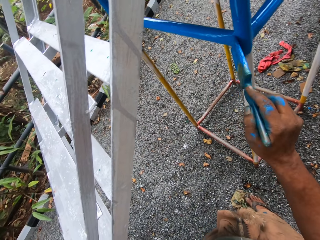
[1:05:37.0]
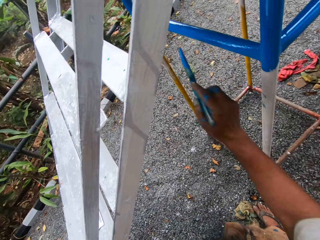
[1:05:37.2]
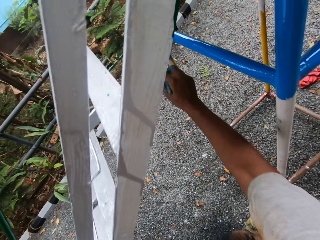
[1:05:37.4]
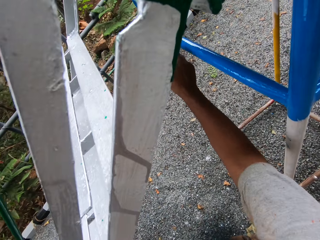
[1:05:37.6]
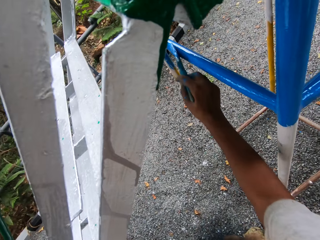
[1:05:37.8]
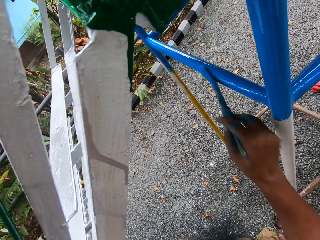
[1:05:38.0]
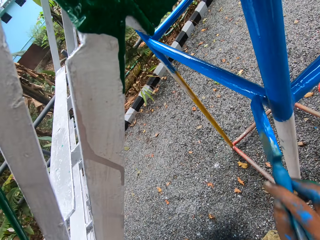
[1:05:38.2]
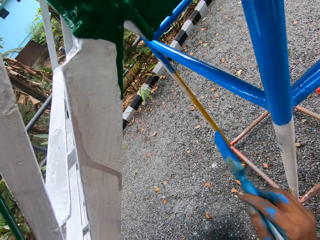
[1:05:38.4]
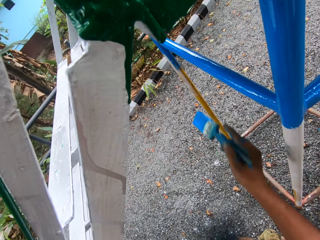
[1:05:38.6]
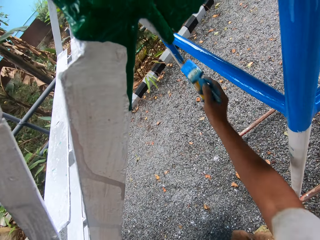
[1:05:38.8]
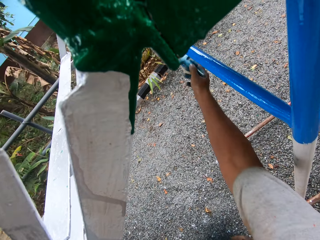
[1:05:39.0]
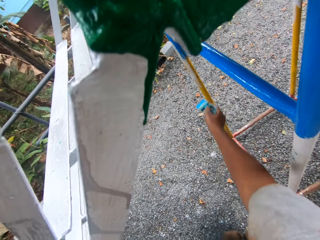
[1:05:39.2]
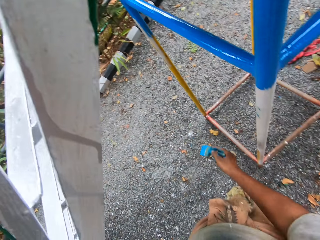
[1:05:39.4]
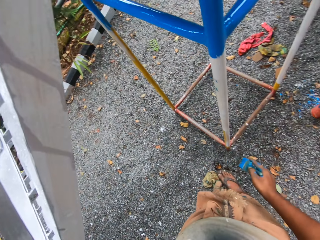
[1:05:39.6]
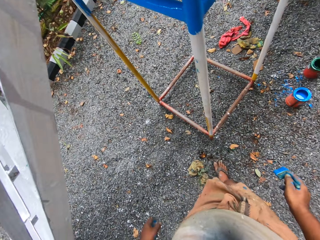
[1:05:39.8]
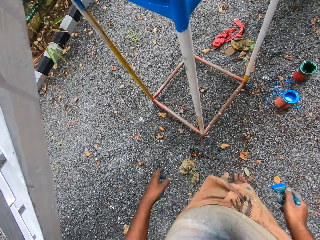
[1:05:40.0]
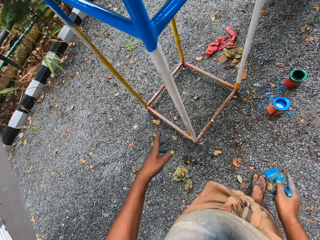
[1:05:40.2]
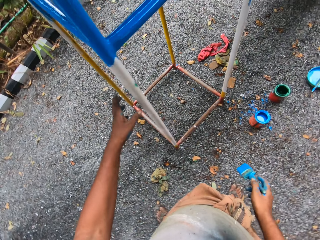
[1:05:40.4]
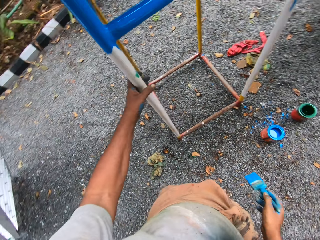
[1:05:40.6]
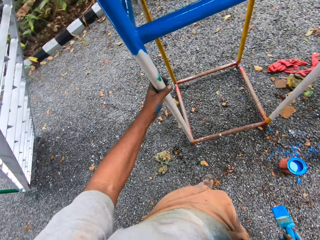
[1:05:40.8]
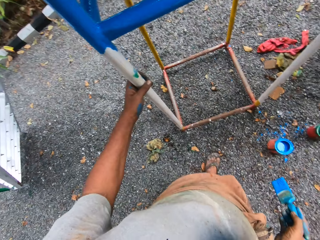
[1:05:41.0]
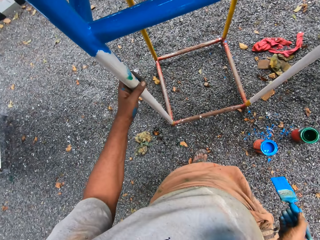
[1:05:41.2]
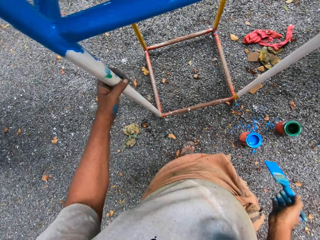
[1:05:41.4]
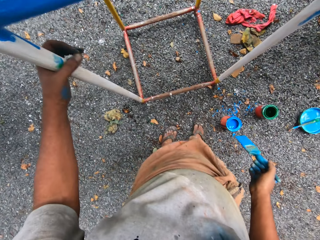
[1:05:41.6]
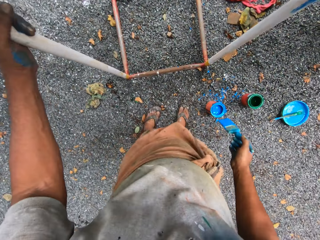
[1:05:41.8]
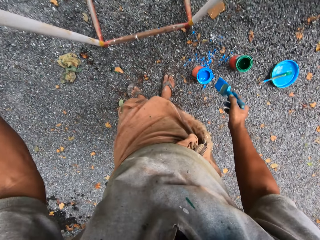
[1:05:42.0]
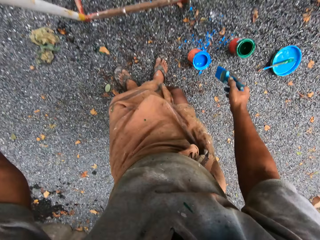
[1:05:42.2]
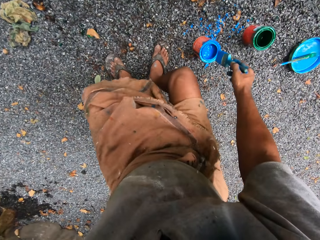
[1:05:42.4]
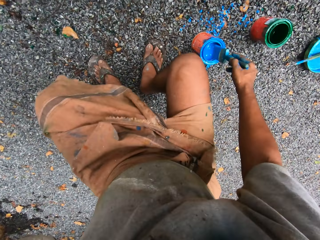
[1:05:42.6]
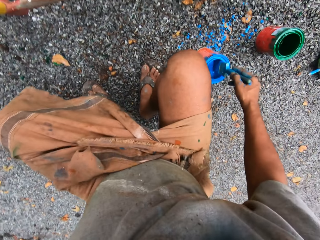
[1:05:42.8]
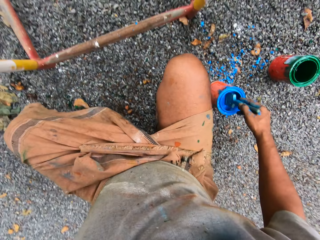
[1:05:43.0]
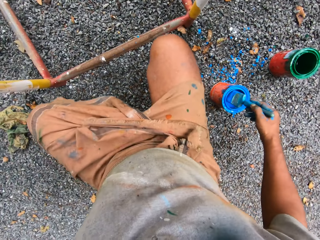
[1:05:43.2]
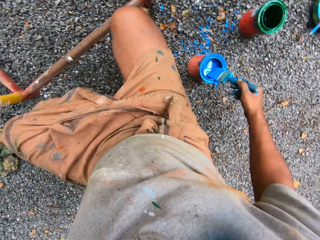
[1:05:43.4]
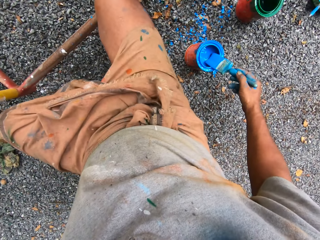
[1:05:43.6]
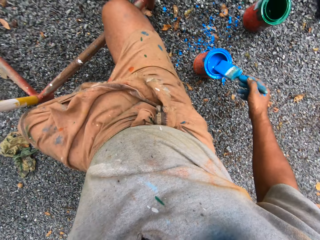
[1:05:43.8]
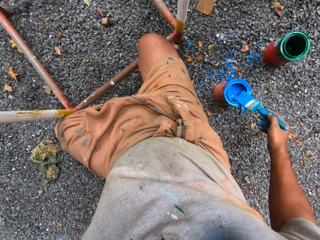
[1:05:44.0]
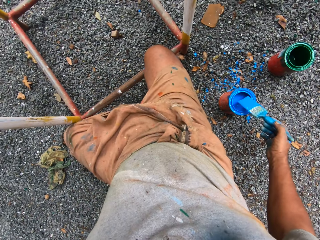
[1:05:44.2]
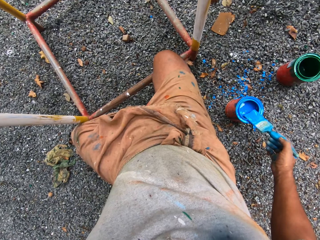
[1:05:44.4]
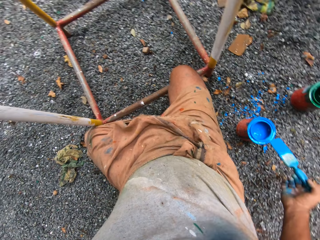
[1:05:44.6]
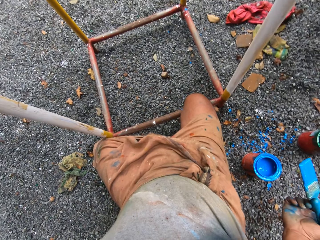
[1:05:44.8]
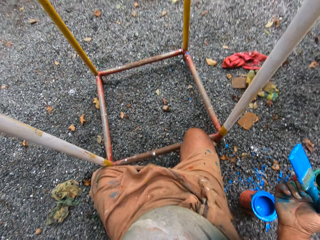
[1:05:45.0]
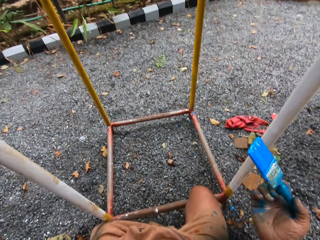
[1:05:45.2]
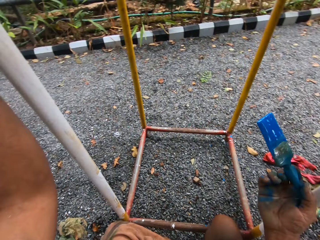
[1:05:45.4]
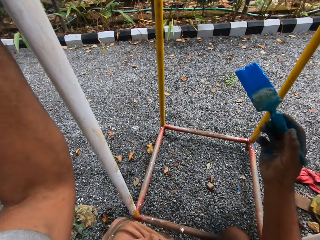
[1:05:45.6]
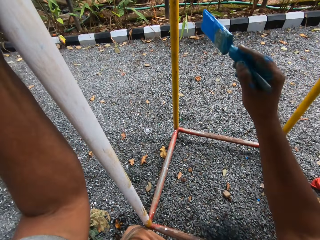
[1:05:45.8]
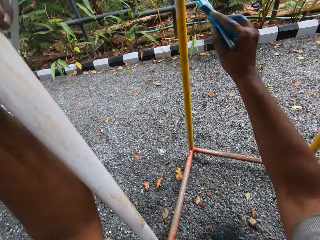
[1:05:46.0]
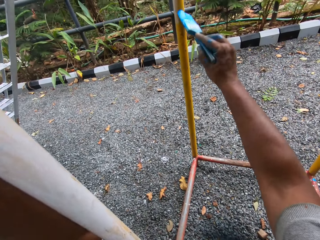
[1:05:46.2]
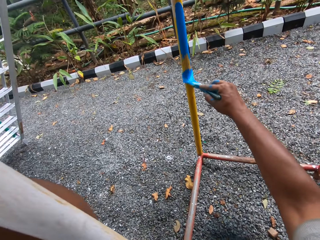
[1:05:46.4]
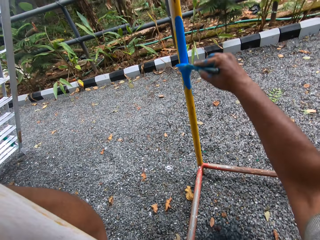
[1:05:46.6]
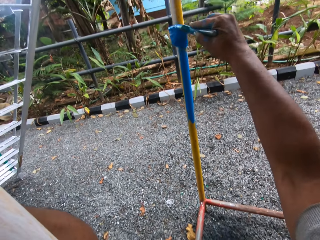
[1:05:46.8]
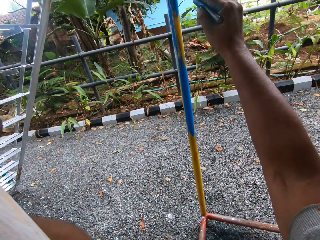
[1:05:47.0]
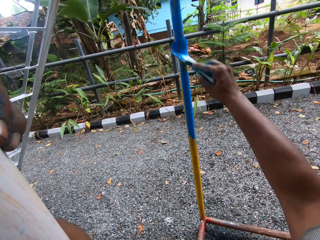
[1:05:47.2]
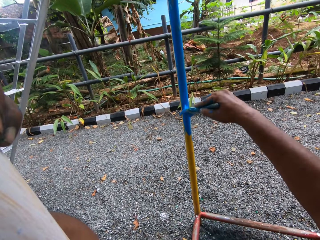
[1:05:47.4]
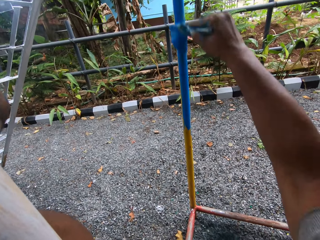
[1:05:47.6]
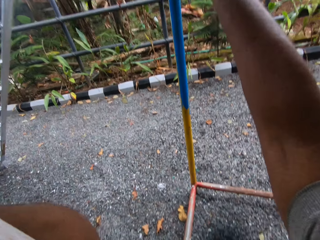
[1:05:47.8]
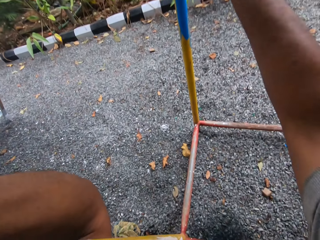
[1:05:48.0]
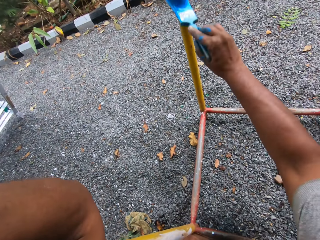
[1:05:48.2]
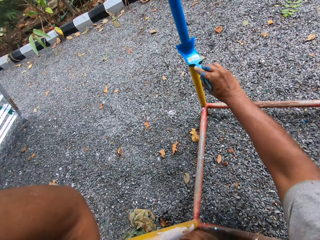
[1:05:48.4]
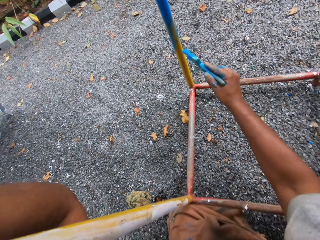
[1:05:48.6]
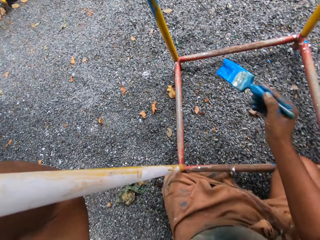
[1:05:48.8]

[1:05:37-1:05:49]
The camera wearer holds the metal structure with his left hand. He touches the metal pole with his left hand. He scoops paint from the paint container with the paint brush. He paints the metal structure with the paint brush.

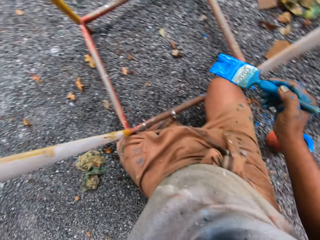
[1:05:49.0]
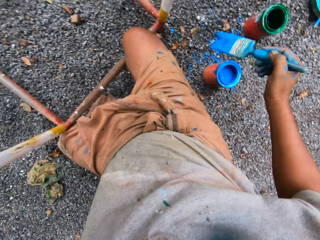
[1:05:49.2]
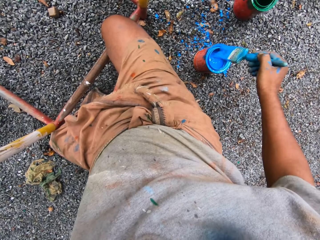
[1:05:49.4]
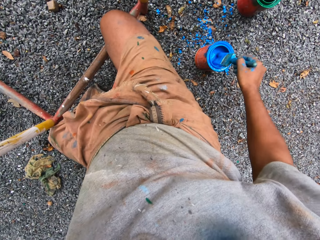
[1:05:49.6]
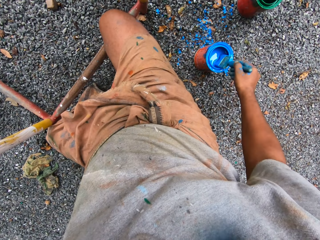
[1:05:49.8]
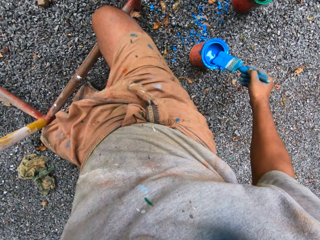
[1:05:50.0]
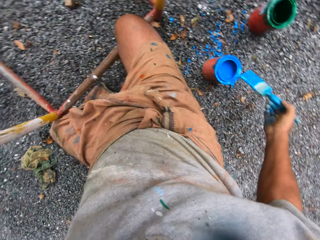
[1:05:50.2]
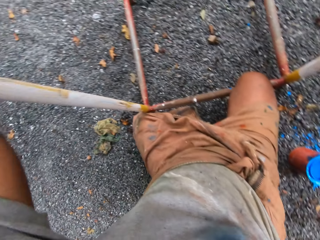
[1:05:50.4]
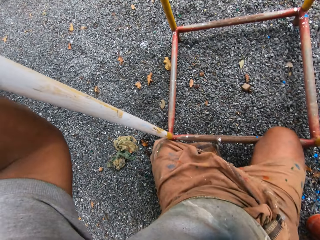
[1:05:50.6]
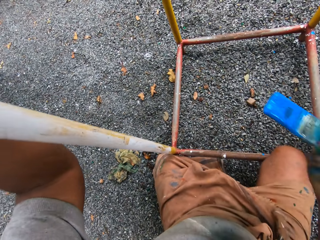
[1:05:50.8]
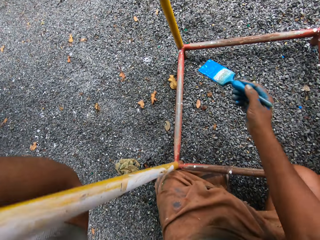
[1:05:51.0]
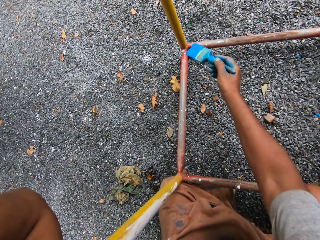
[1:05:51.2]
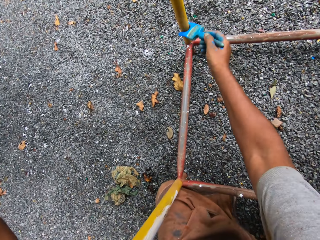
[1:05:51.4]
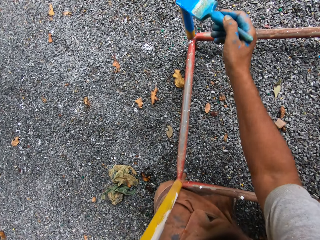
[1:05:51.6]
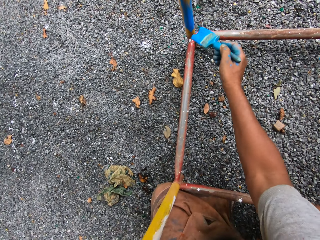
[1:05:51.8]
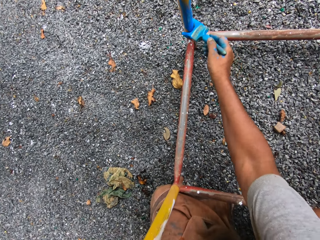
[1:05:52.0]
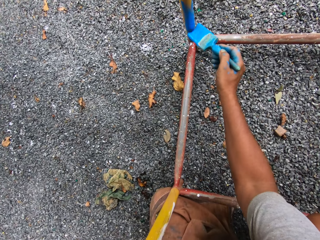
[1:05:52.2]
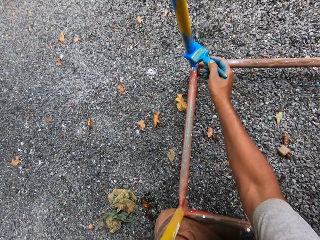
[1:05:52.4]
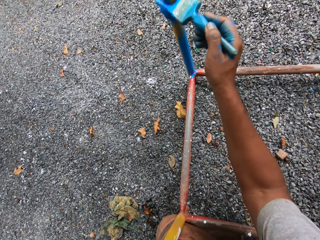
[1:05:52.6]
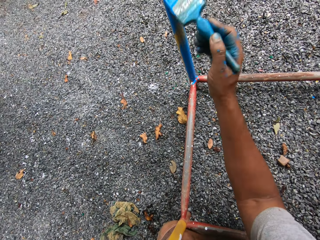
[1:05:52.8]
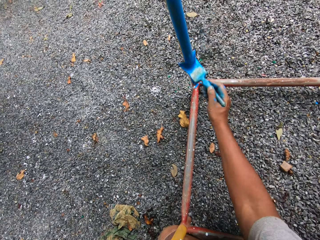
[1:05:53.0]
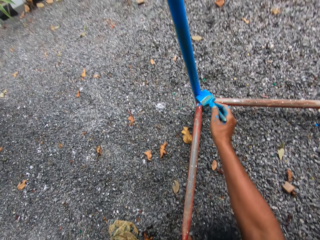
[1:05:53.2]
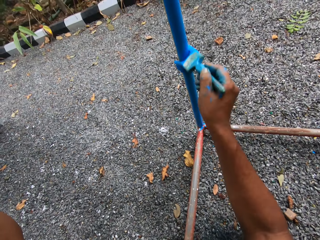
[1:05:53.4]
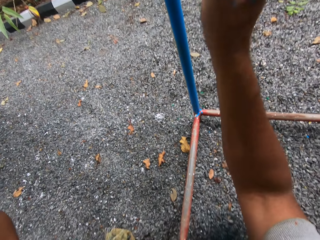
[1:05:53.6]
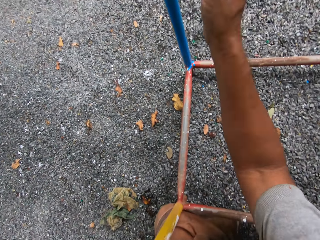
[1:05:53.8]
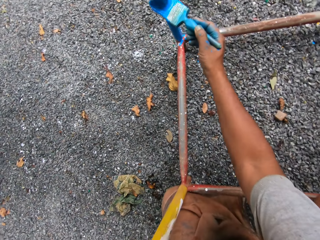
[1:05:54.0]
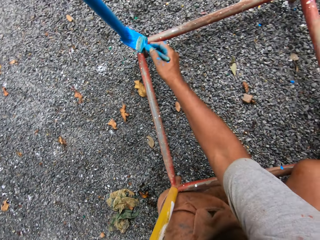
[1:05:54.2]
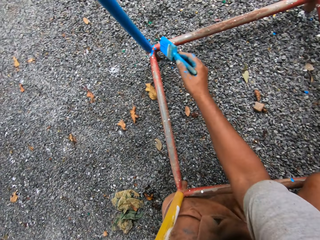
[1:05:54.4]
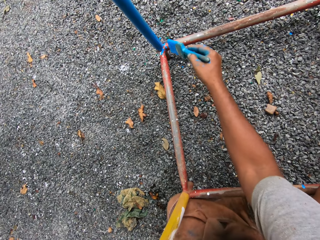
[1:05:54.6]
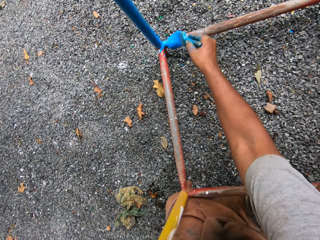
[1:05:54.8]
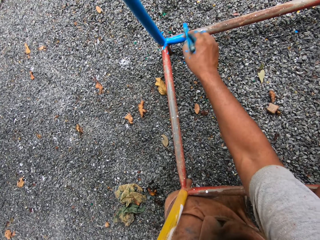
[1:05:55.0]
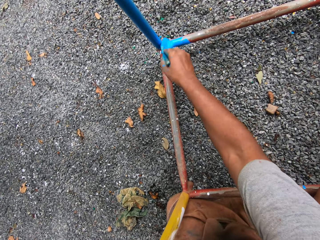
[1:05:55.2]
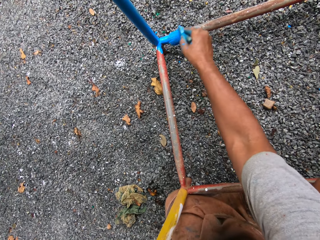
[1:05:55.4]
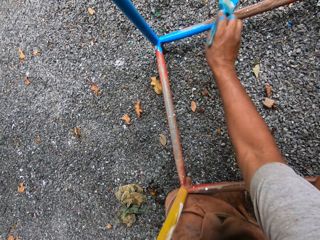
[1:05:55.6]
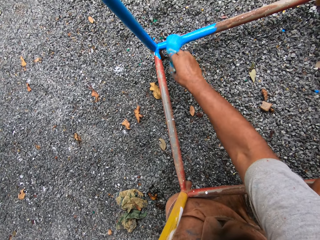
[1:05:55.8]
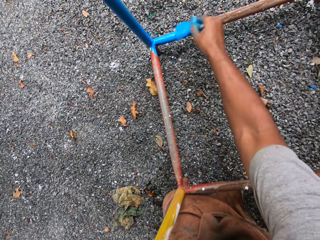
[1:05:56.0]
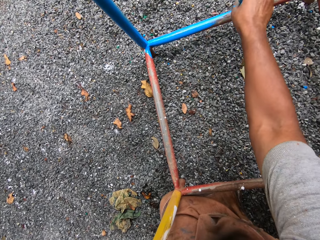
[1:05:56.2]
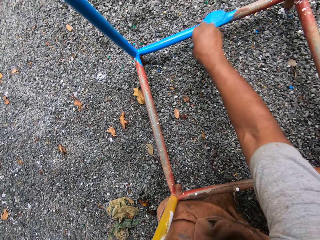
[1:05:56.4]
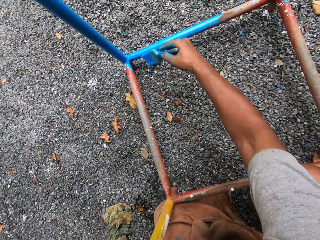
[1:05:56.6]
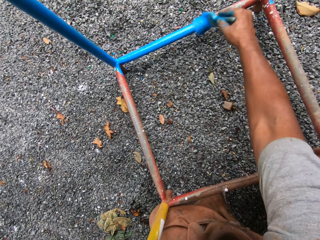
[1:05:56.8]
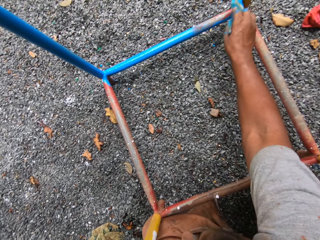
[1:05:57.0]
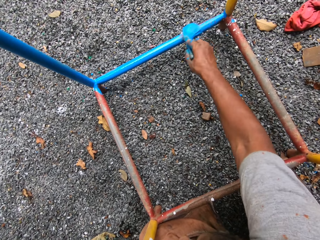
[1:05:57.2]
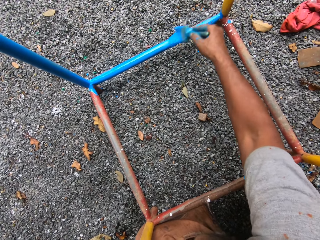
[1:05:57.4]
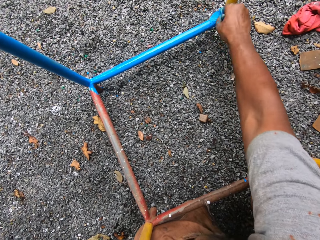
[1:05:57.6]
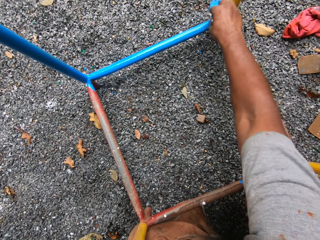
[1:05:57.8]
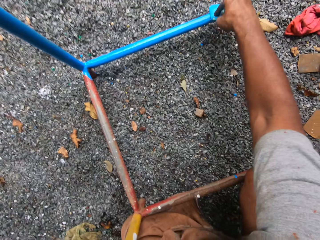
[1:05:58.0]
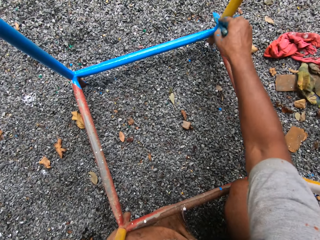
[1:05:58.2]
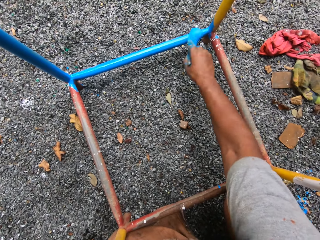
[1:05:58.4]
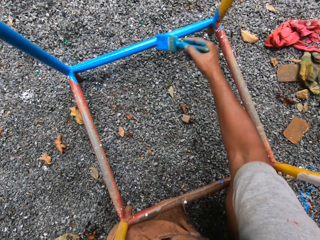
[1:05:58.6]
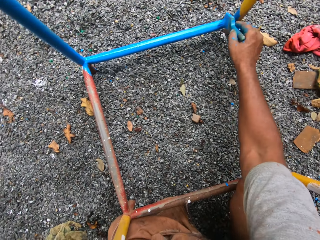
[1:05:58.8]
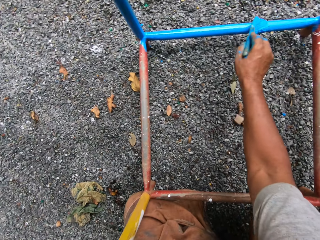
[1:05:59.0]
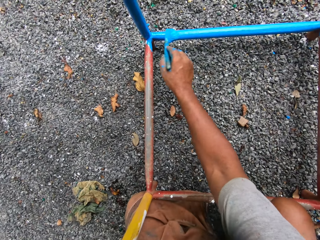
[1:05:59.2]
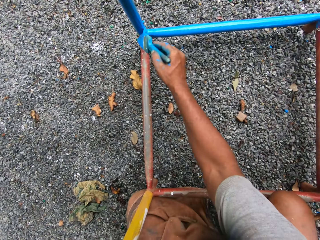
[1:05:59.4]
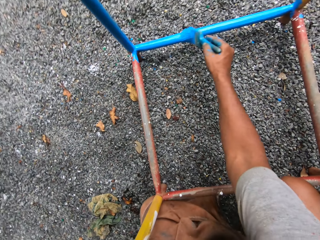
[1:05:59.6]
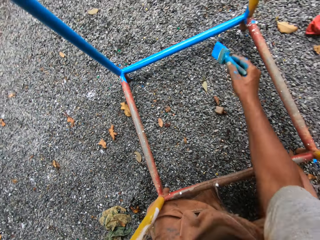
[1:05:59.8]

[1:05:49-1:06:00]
The camera wearer scoops paint from the paint container with the paint brush. They paint the metal structure with the paint brush.
